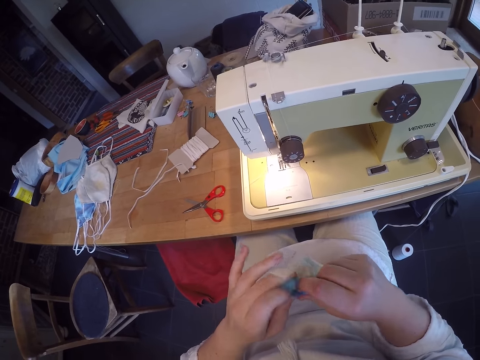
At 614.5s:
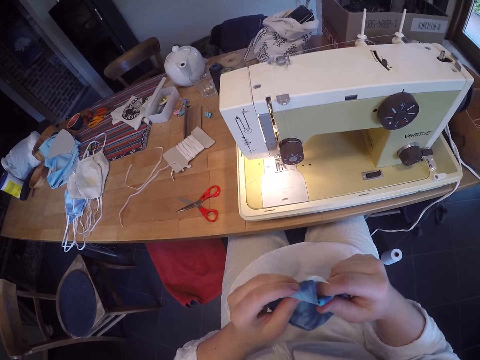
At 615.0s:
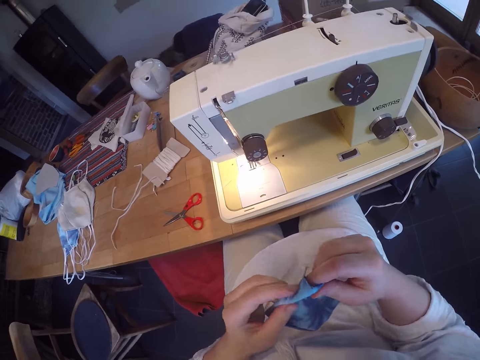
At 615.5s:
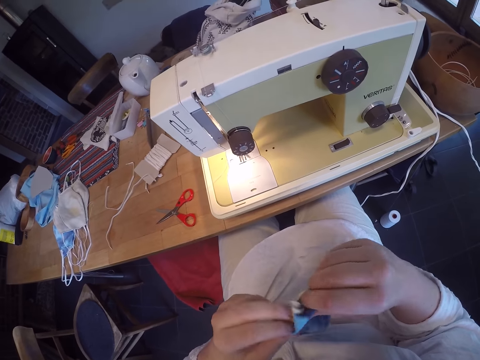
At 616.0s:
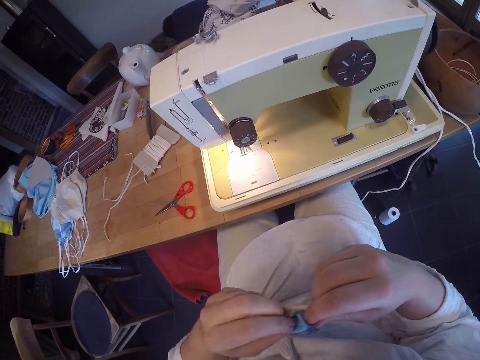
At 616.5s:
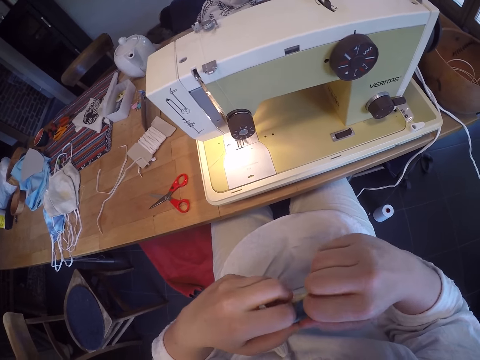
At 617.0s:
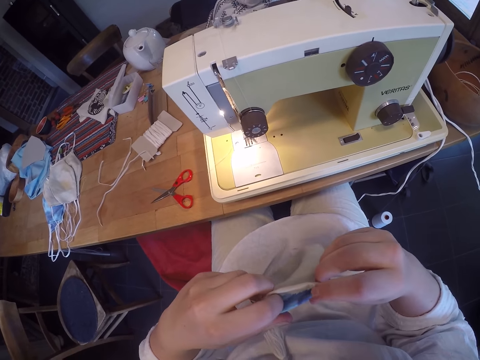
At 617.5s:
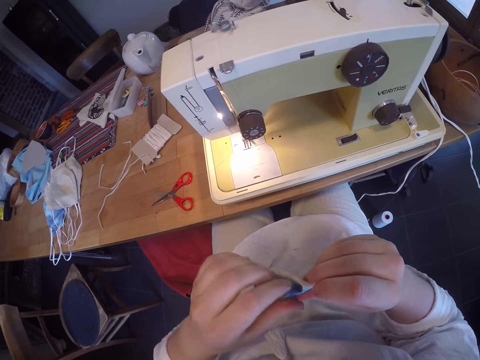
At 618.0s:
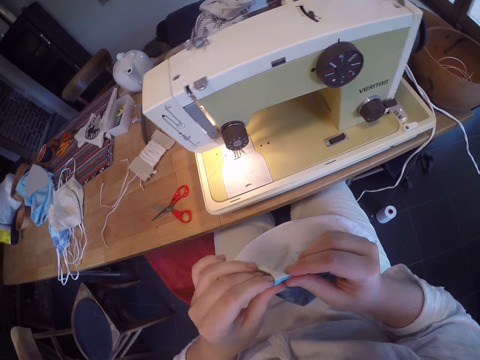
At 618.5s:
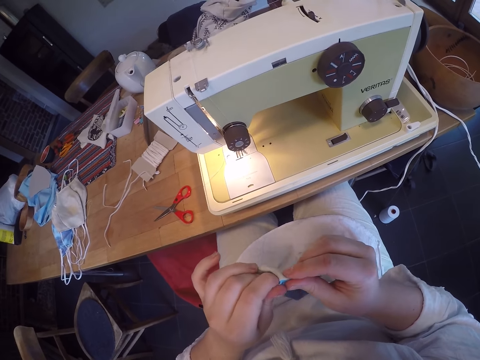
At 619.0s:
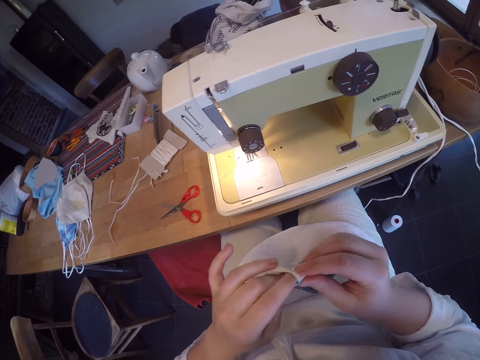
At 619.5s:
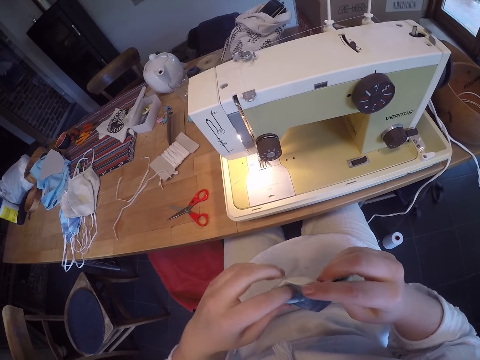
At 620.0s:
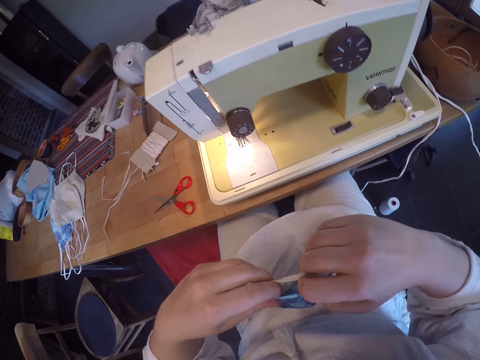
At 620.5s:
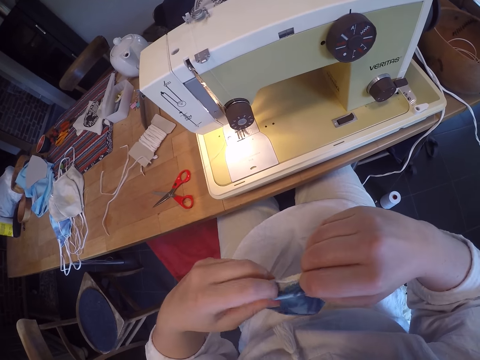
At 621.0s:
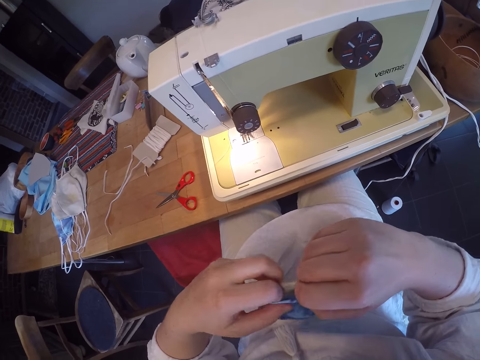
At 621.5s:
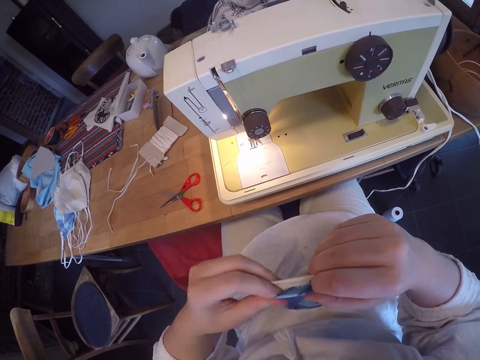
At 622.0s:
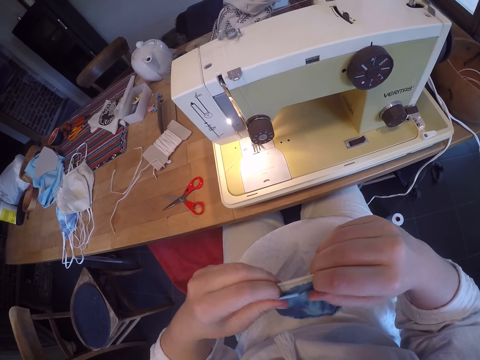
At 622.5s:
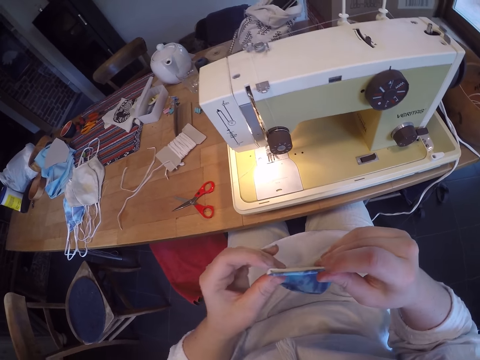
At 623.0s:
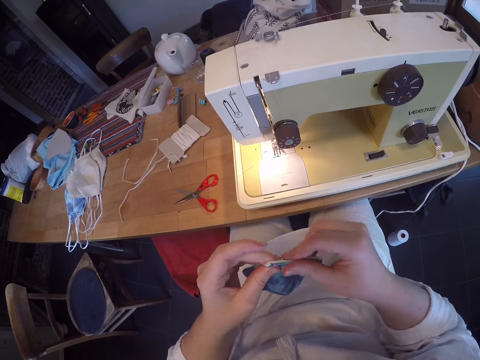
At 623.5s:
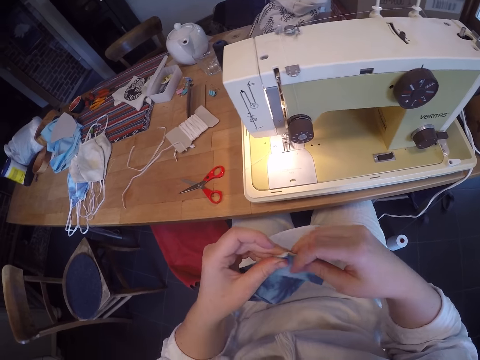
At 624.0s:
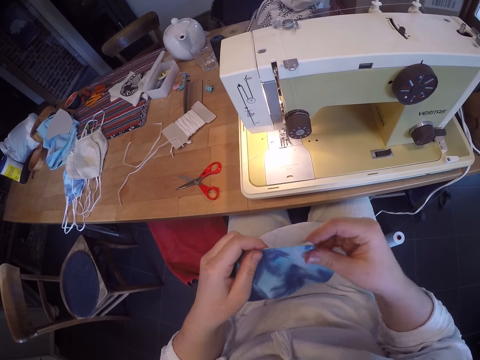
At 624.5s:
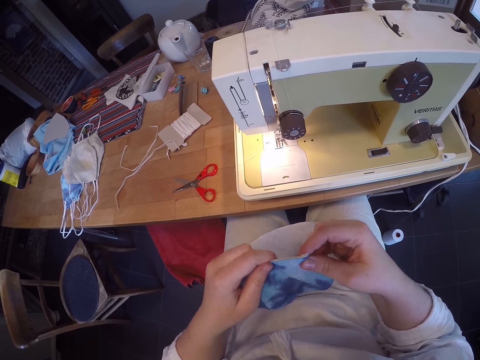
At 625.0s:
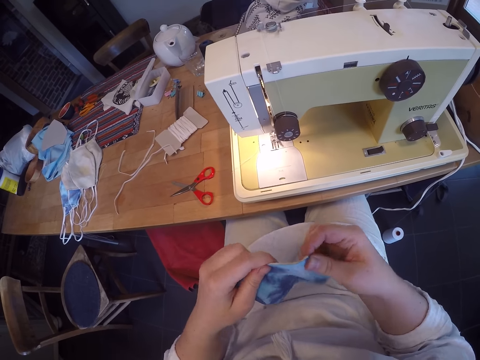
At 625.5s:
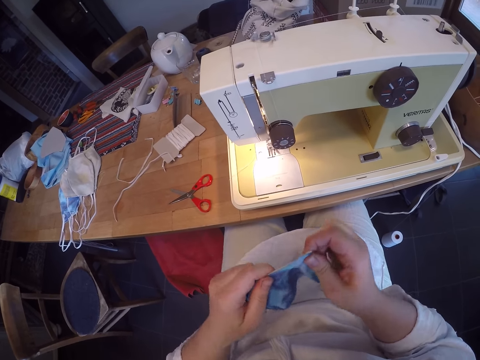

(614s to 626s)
The camera wearer holds the edges of the facemask together. They smoothen the edges of the facemask.

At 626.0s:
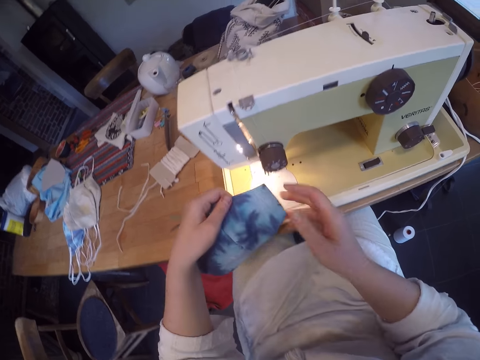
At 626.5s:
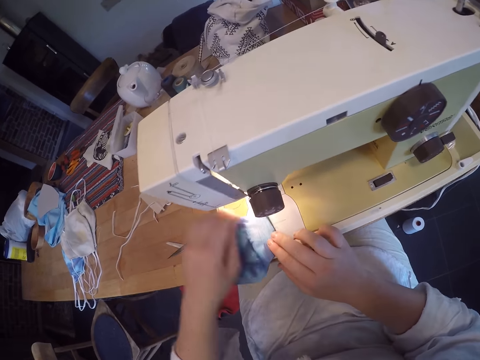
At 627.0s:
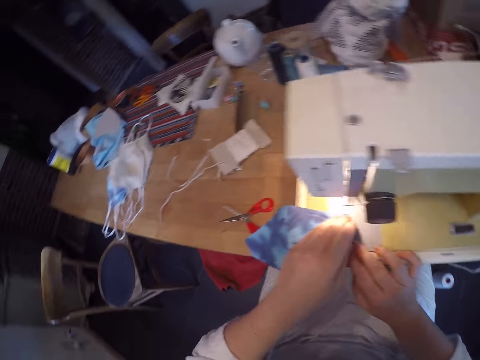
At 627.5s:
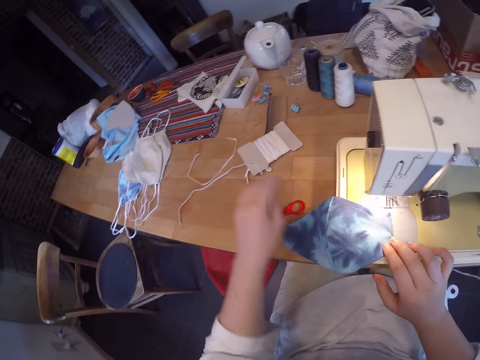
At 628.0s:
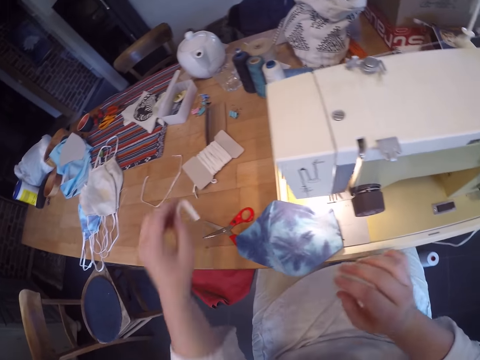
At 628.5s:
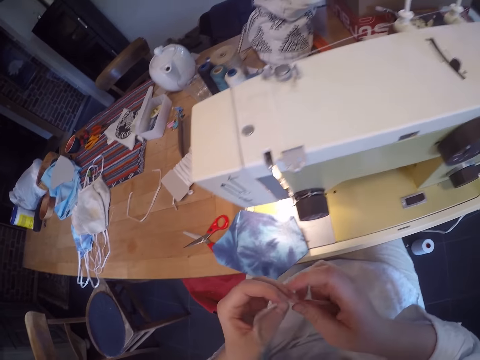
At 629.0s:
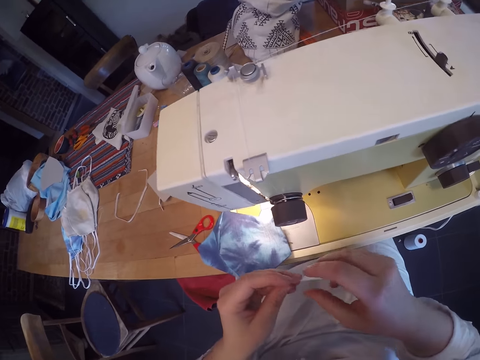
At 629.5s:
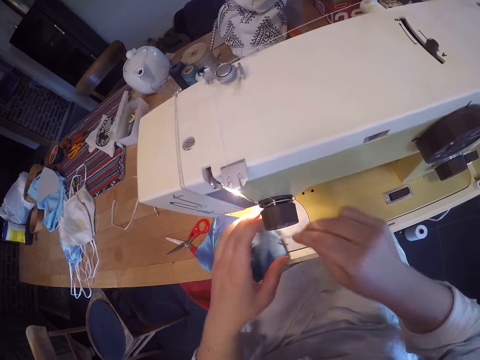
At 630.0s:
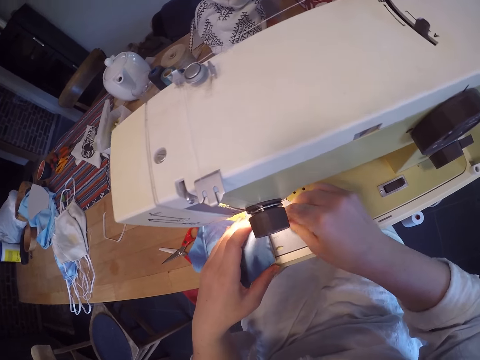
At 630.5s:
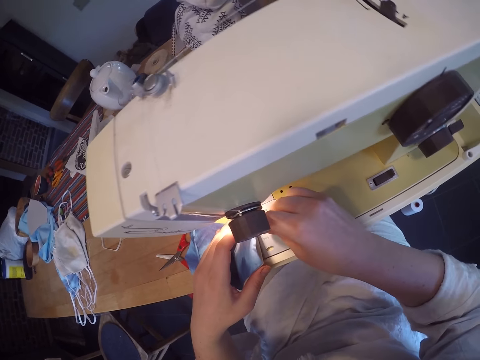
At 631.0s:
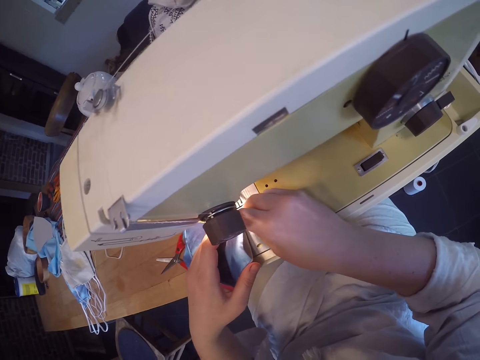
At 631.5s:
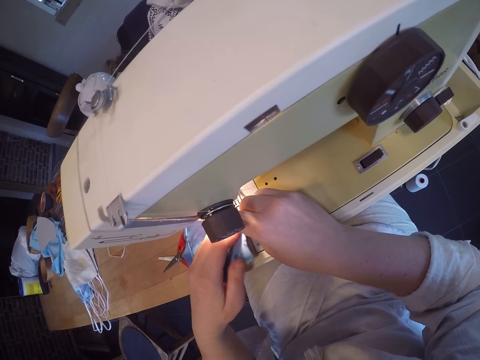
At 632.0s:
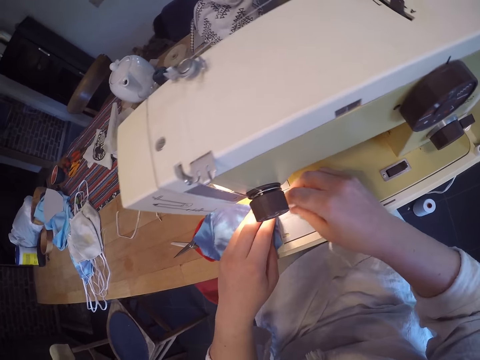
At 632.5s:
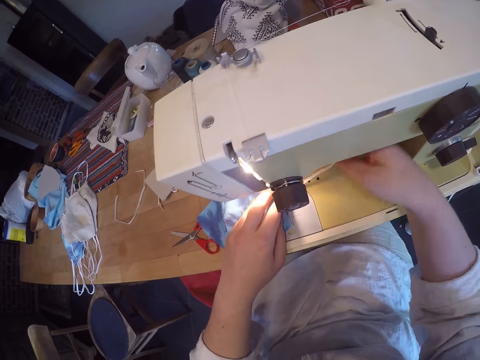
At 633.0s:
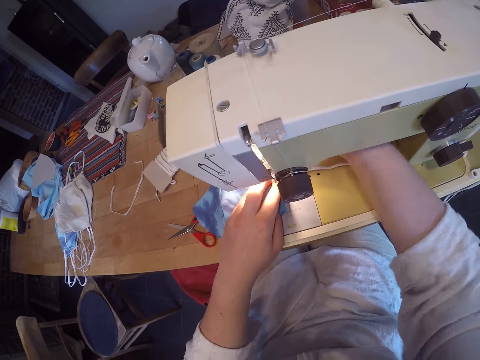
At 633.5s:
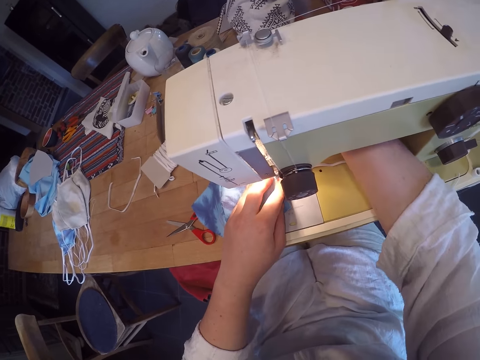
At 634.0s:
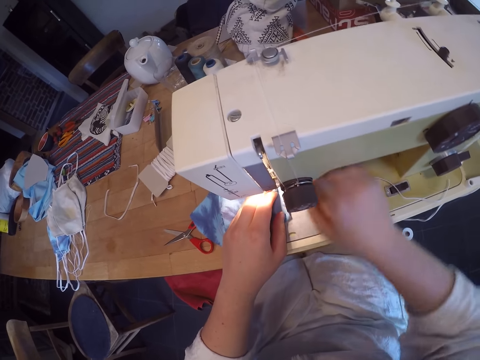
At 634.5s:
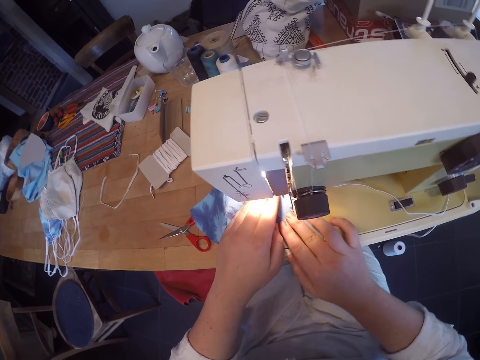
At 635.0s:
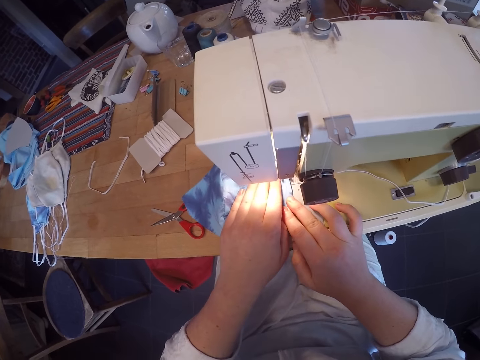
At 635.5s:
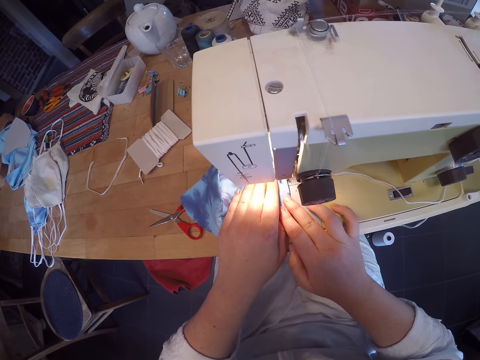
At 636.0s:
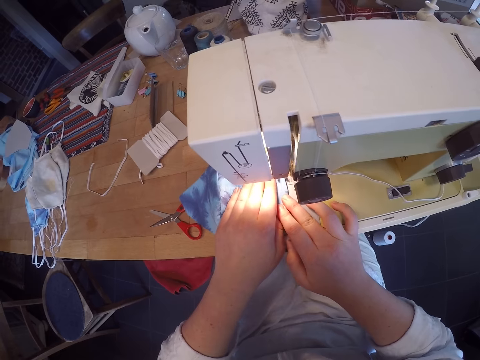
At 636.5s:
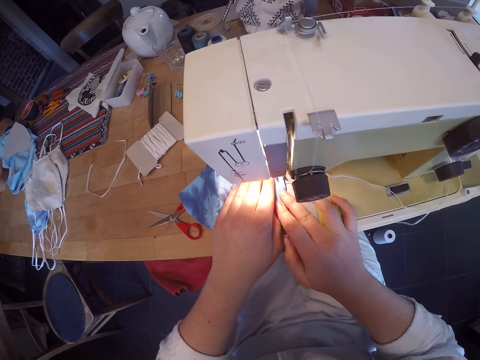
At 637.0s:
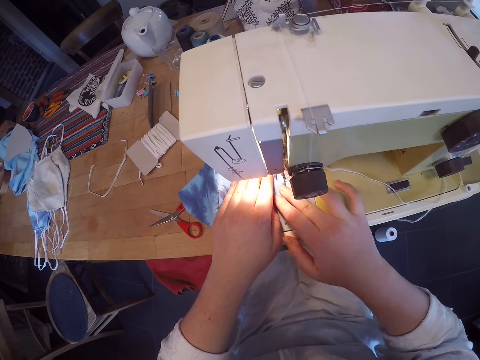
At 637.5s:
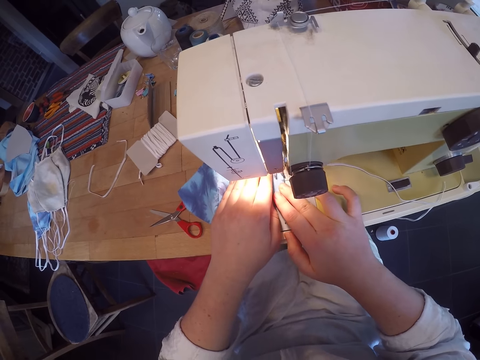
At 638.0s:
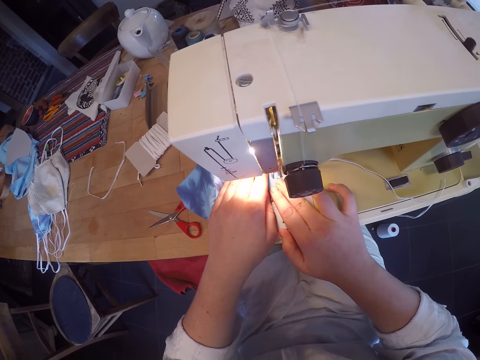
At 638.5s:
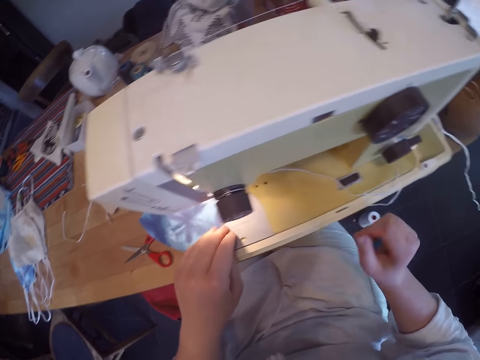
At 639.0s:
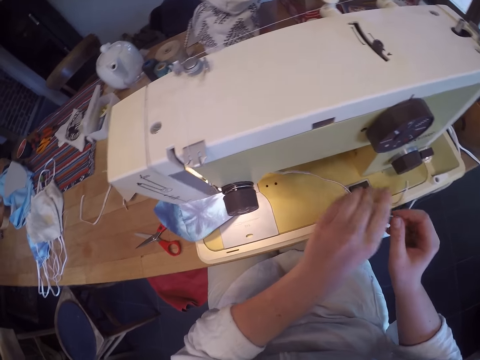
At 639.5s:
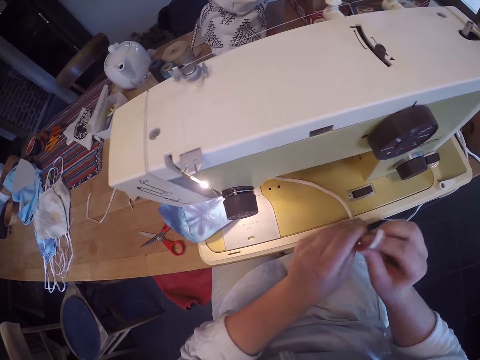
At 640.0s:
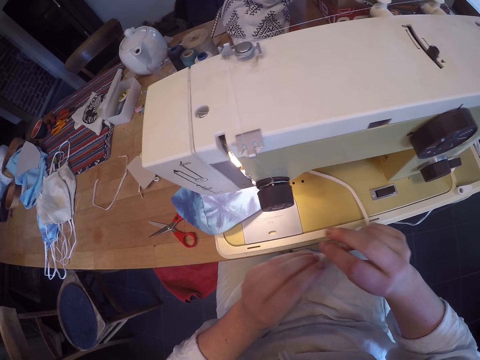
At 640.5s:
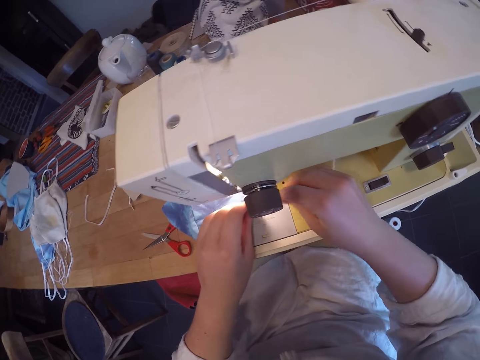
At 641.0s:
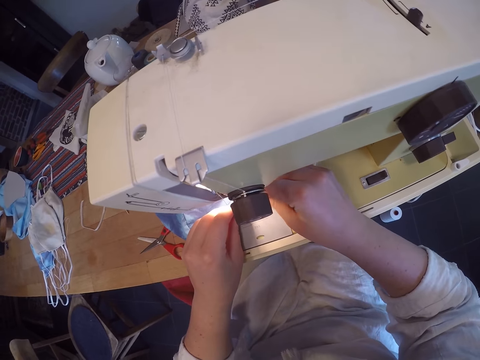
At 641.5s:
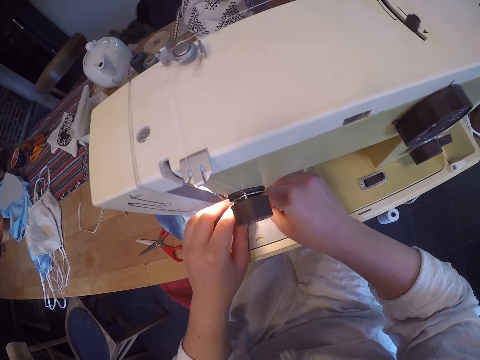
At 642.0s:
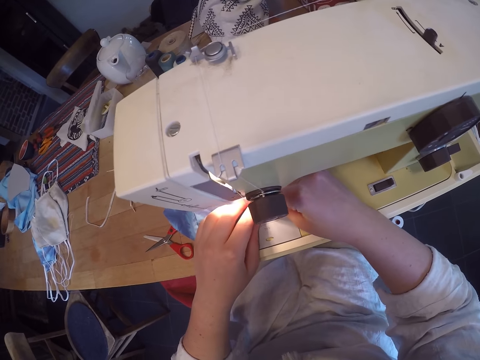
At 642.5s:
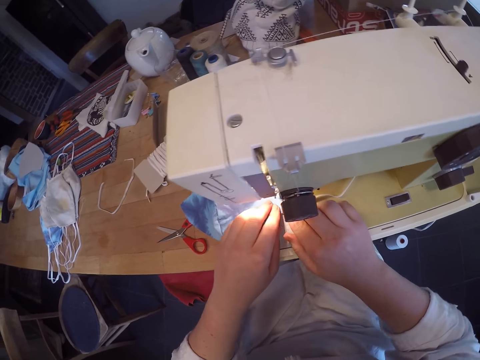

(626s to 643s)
The camera wearer puts the facemask in the machine. They pick up an elastic on the table and attach the elastic to the facemask. They sew the facemask with the sewing machine. They hold the elastic and attach the elastic to the facemask.
